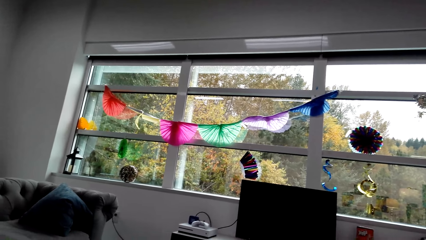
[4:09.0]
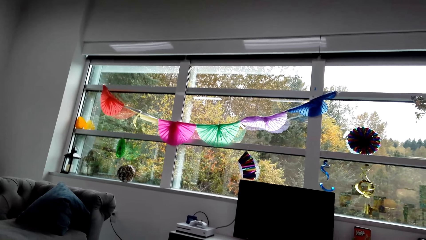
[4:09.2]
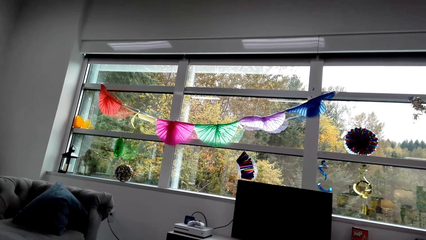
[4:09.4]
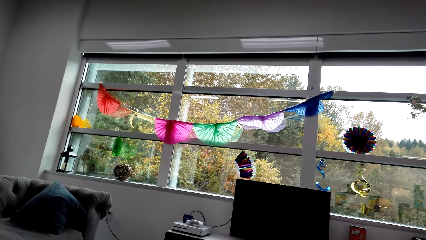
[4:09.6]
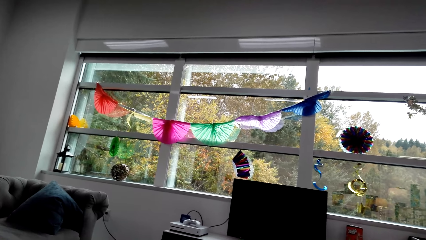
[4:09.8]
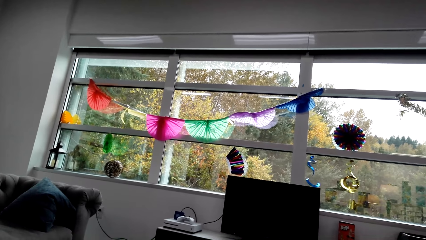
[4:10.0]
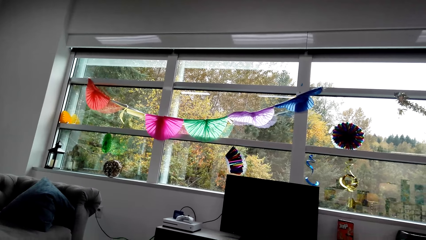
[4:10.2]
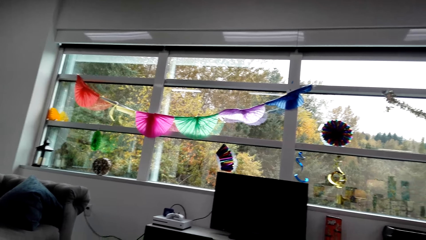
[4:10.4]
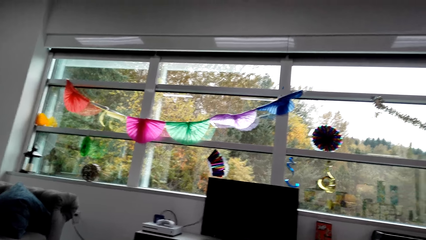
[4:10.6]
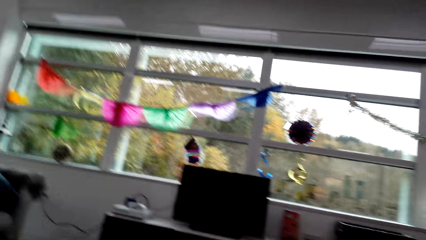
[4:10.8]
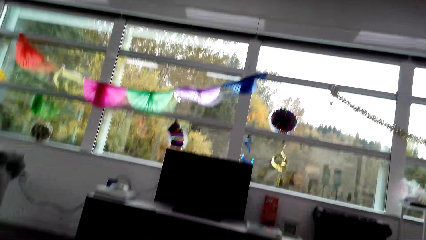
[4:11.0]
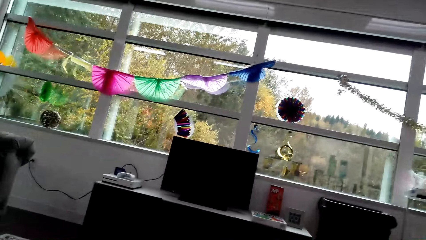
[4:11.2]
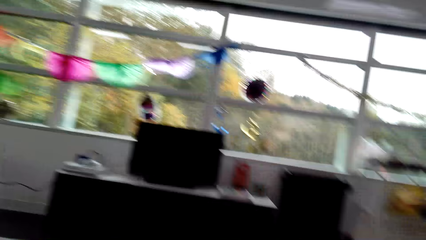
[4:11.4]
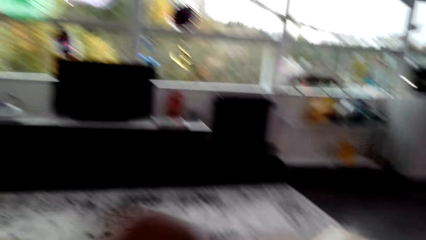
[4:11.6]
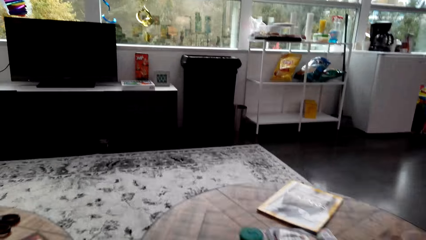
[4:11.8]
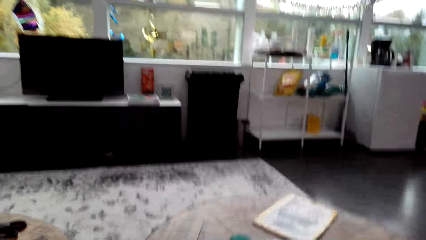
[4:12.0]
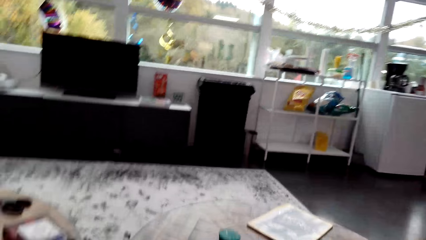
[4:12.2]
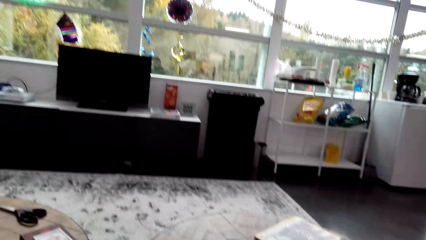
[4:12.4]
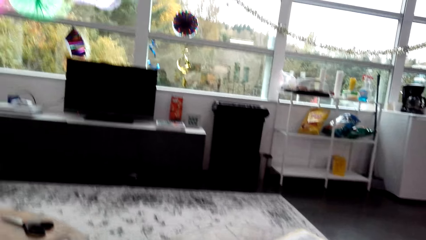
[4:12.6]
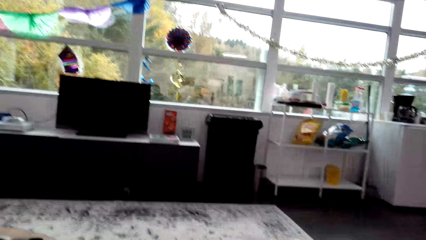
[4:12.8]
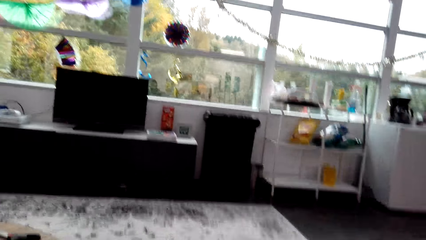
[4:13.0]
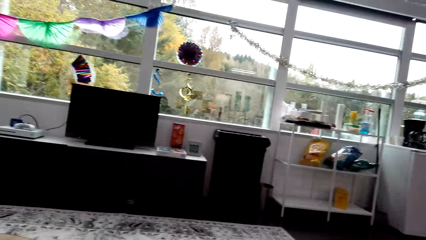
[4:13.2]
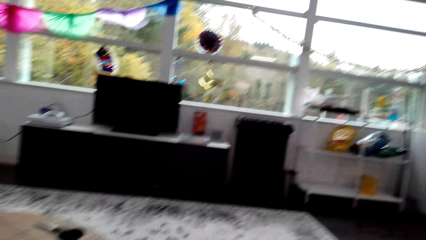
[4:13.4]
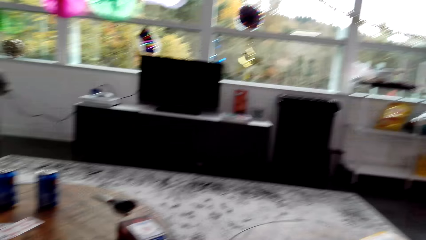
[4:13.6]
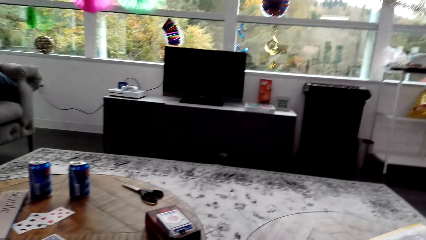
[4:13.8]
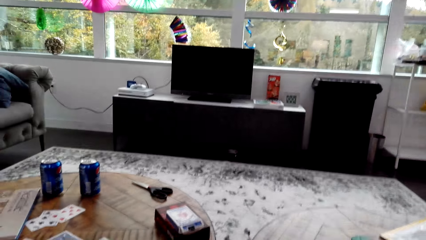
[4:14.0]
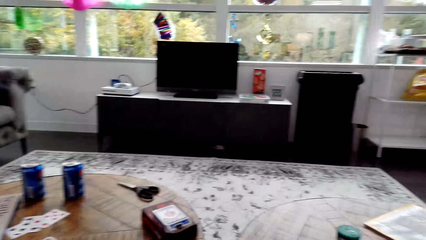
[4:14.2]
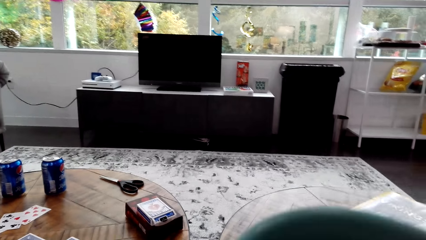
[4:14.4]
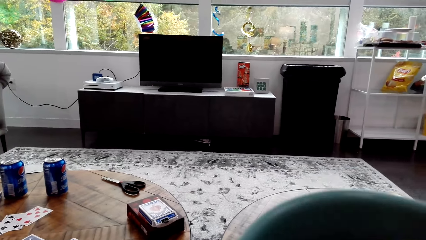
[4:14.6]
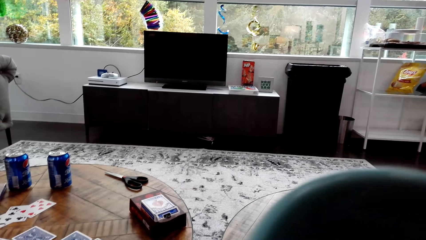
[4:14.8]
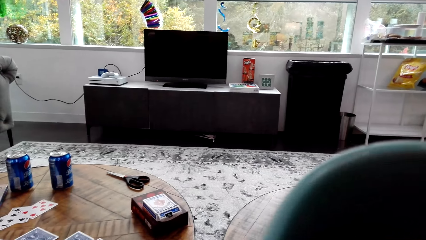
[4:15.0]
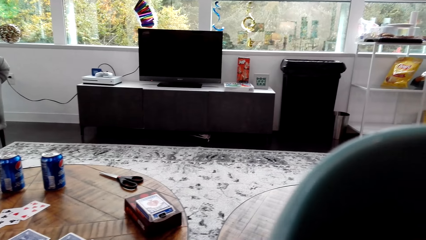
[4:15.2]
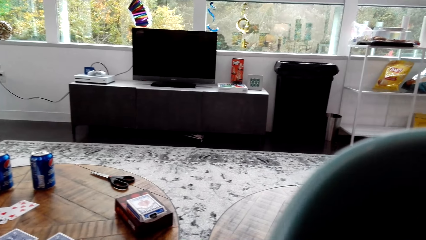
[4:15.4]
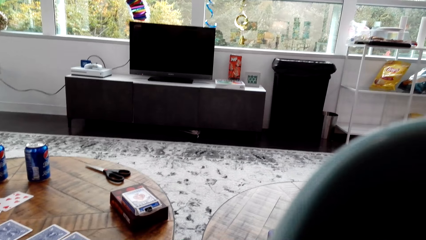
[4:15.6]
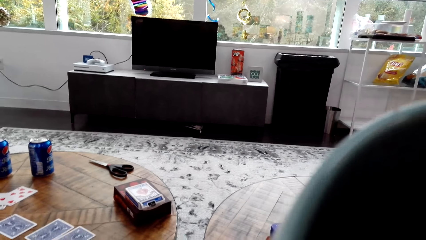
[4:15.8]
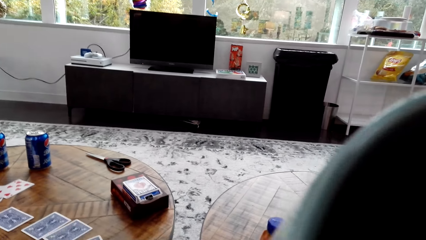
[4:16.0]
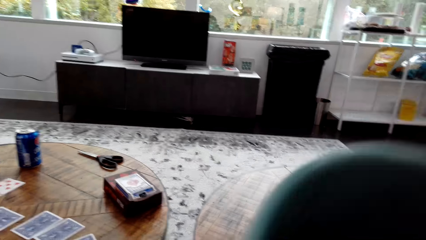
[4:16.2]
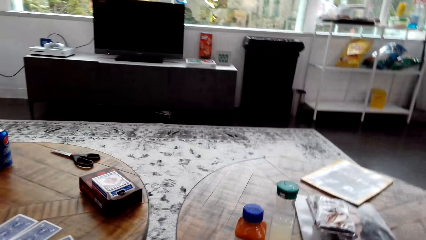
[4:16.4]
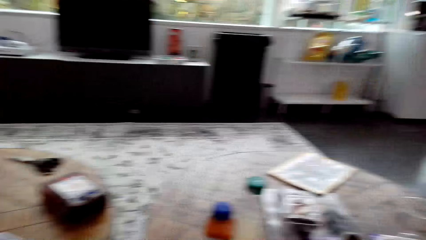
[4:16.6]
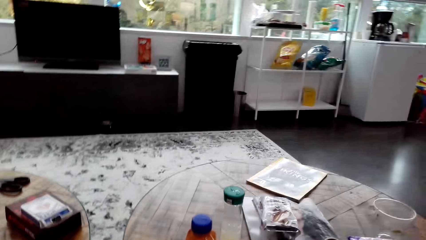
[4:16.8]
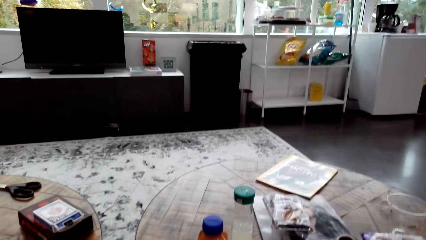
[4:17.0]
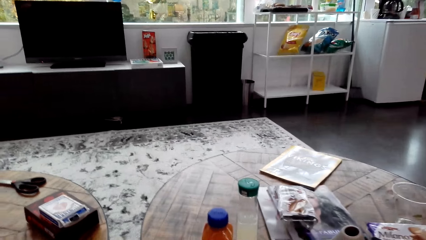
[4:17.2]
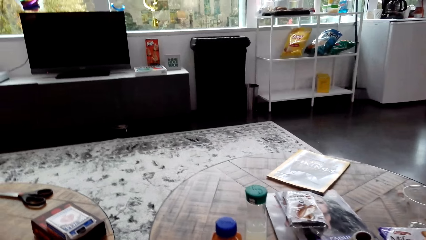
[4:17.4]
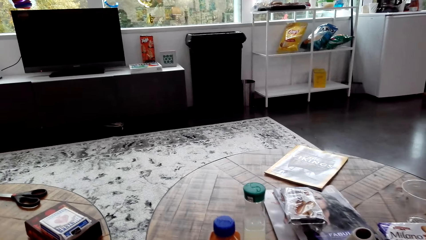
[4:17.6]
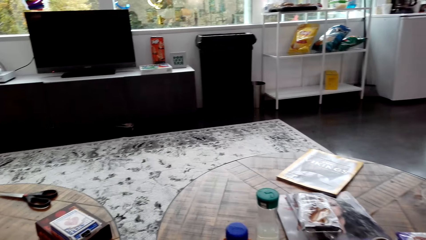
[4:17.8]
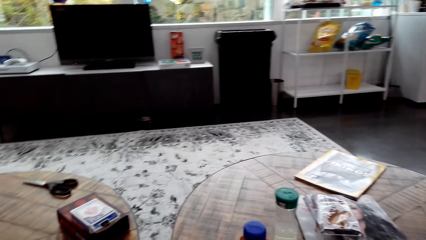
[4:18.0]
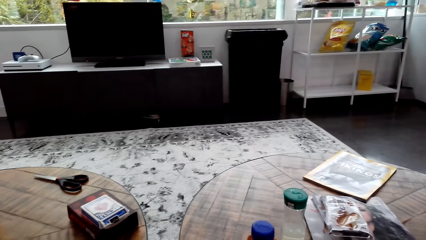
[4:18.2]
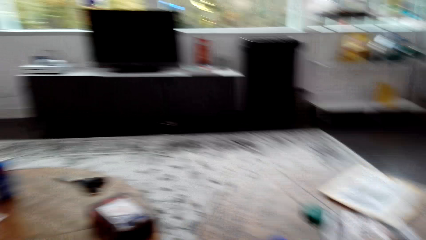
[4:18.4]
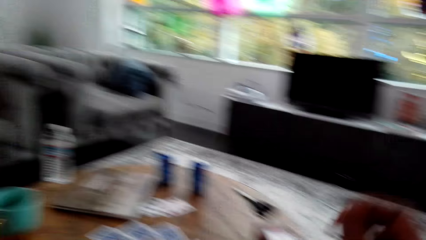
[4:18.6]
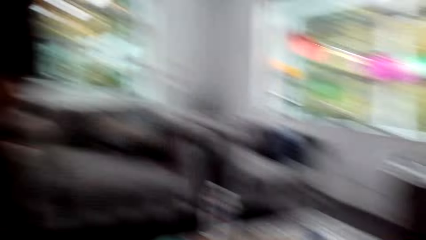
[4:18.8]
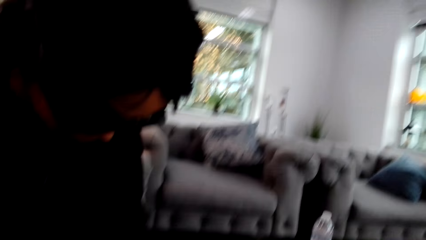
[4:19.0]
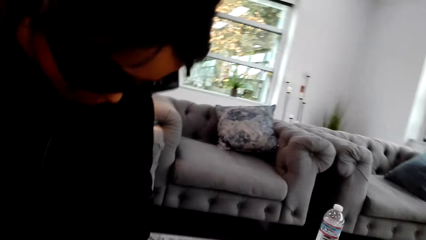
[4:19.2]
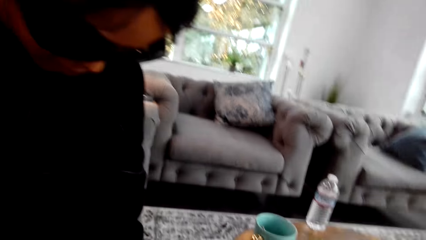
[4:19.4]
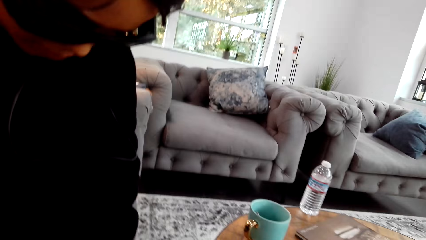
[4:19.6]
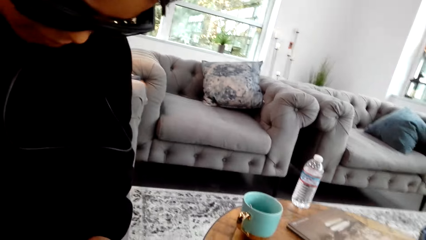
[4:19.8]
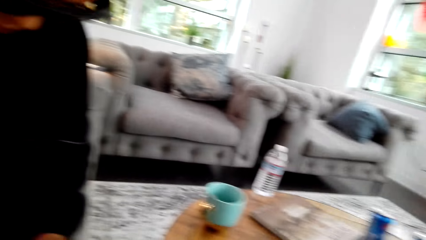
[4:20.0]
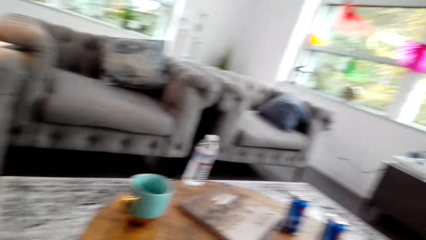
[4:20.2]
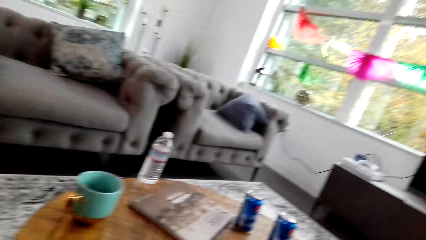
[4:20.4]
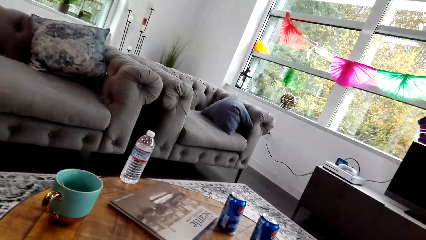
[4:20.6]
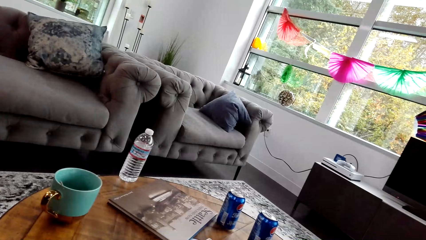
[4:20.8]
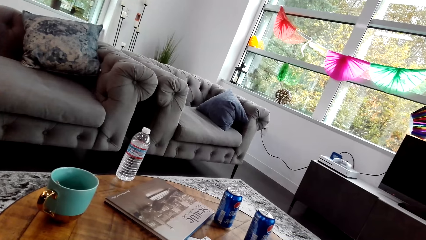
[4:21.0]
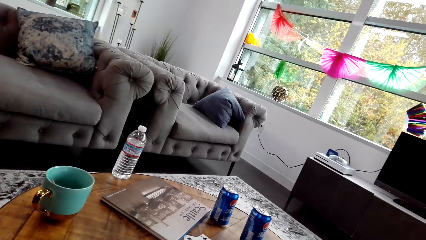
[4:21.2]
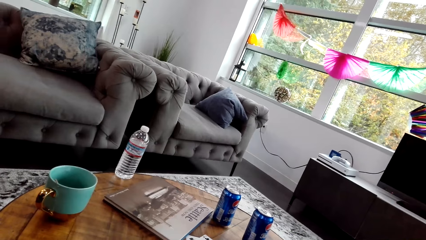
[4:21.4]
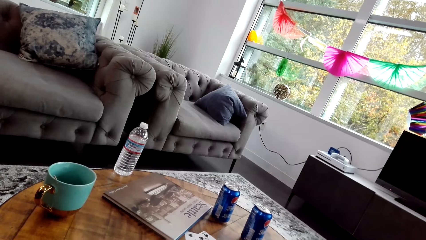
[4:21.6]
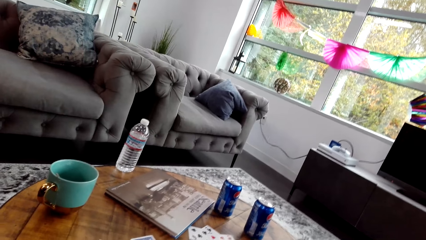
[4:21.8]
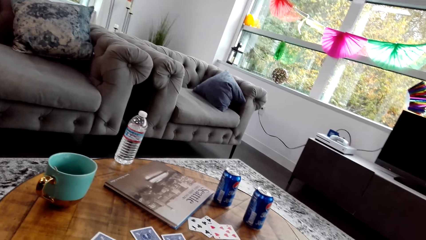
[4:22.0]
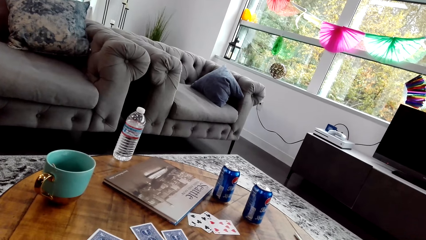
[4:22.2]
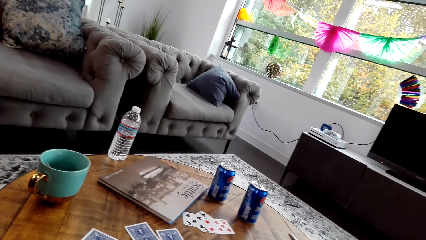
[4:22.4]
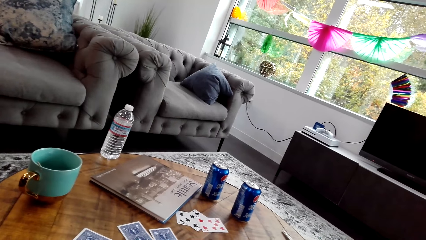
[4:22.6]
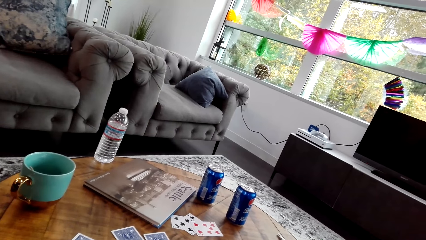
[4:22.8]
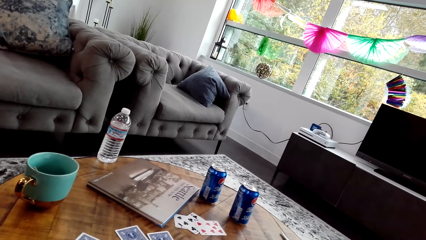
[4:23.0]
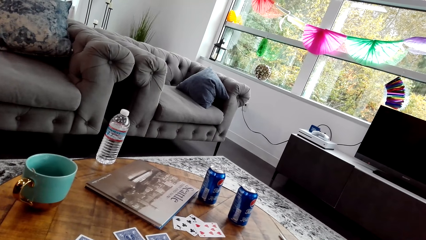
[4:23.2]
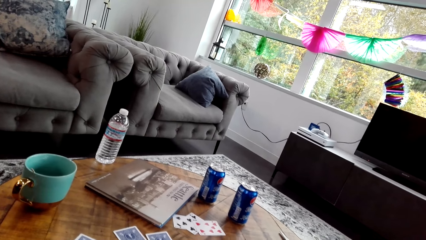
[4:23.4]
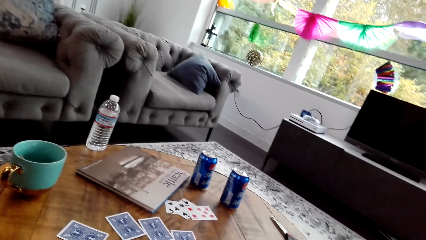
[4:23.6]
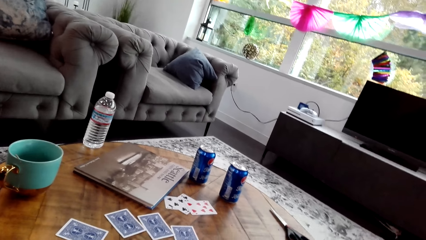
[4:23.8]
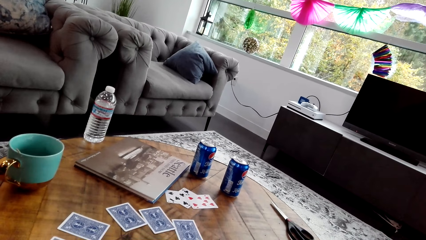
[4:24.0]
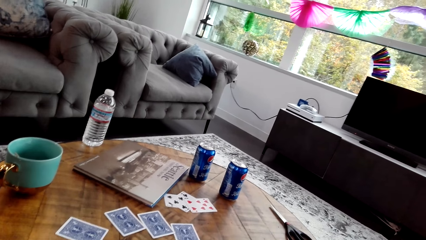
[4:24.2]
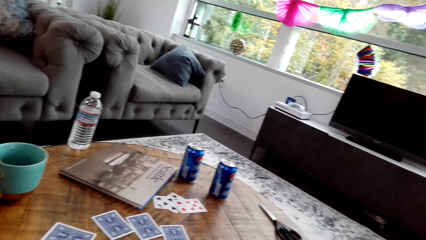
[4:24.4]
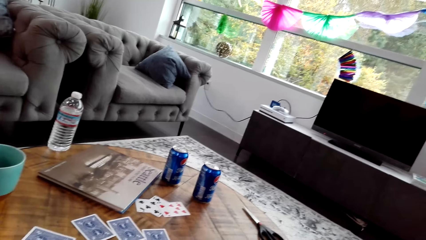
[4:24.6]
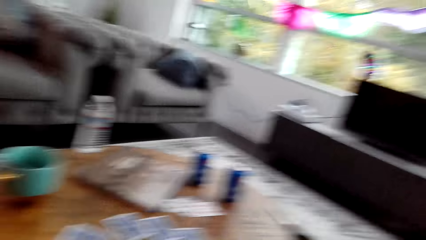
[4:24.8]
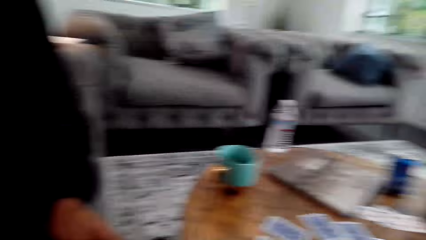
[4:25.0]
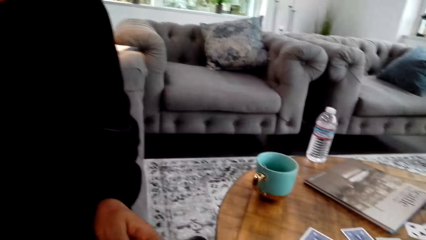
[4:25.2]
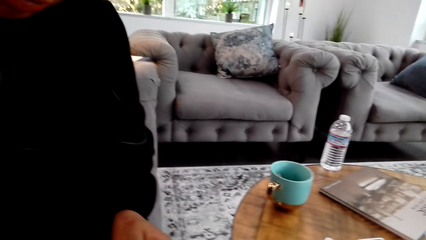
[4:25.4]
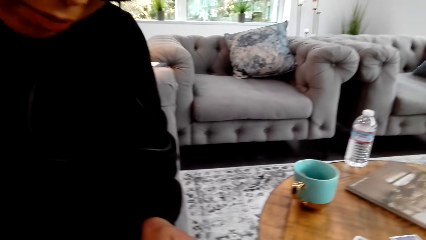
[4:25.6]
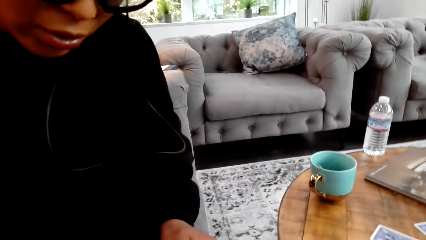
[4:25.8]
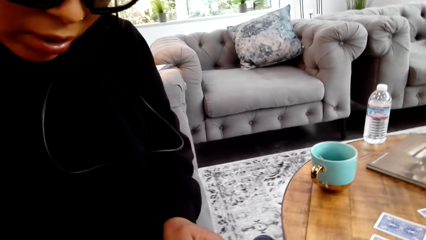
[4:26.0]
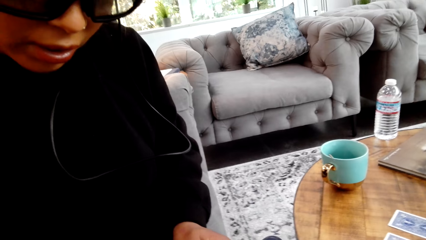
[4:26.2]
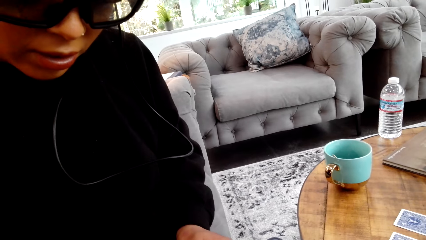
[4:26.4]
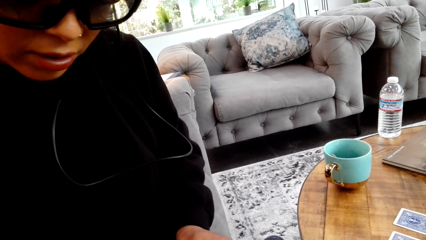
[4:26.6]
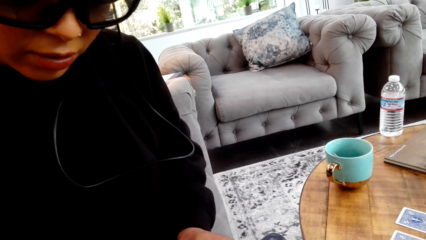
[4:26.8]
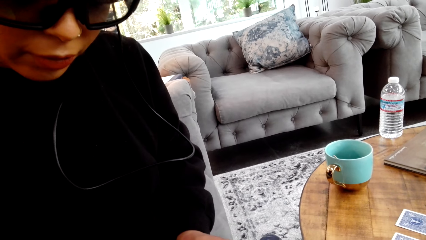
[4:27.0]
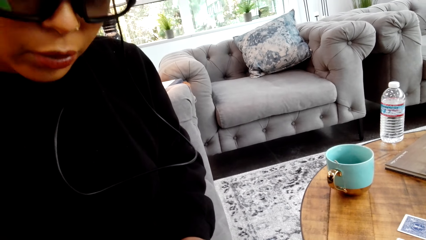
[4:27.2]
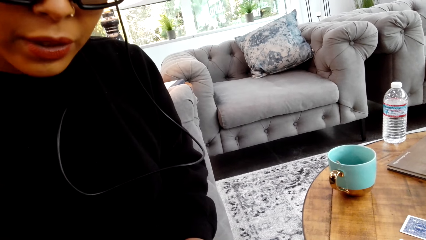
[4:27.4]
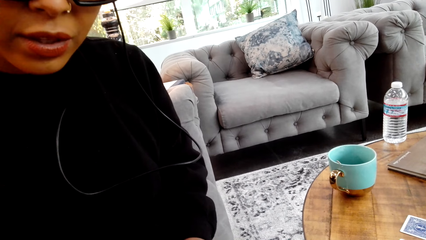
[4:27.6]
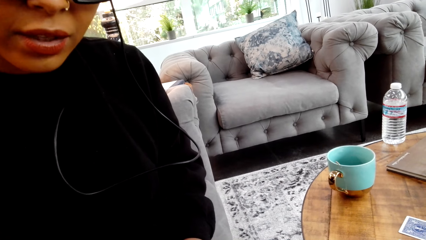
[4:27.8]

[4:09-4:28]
The camera wearer stares at the floor. They drink coffee with a mug. They look at the woman. They stare at the table. They stare at the woman.
